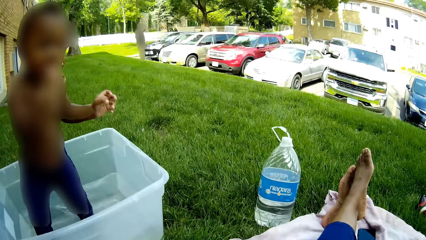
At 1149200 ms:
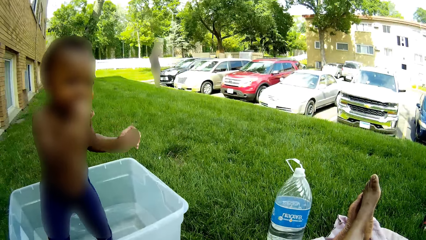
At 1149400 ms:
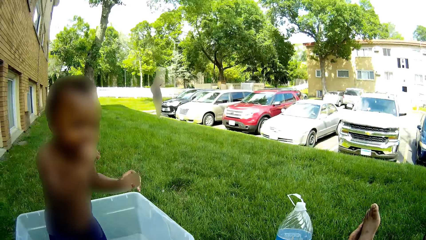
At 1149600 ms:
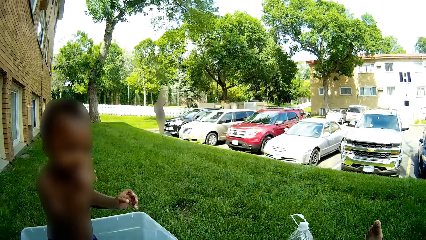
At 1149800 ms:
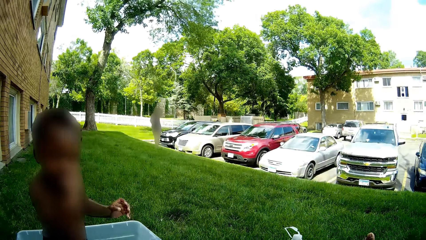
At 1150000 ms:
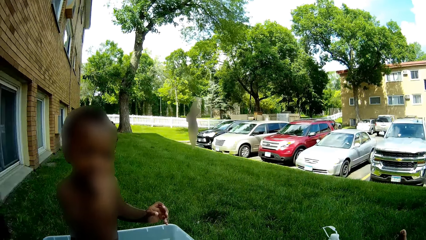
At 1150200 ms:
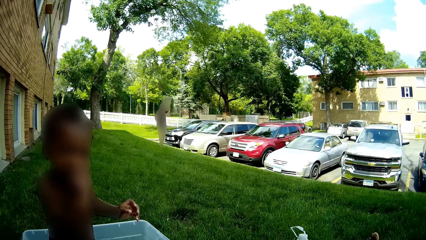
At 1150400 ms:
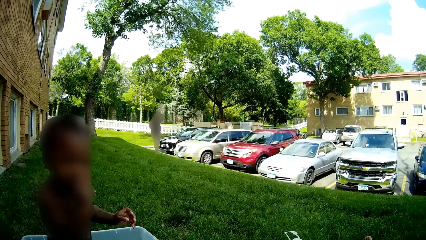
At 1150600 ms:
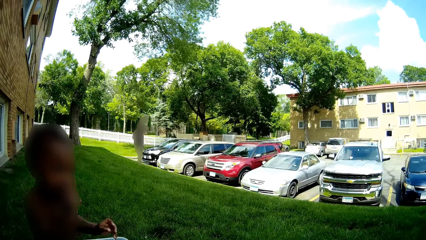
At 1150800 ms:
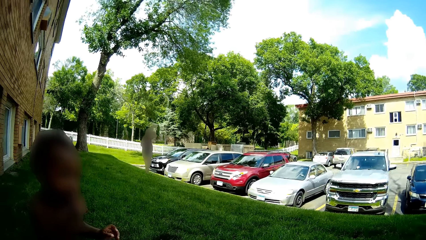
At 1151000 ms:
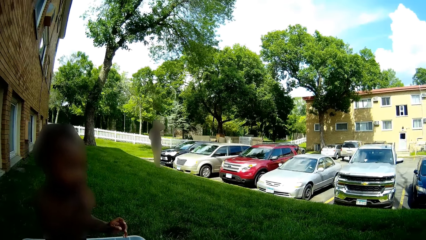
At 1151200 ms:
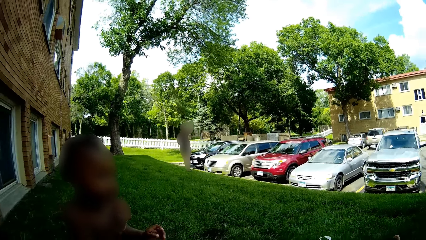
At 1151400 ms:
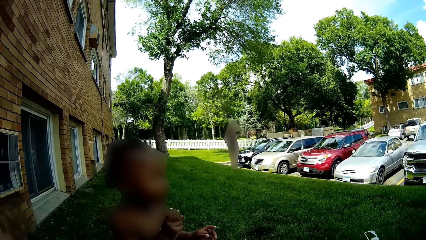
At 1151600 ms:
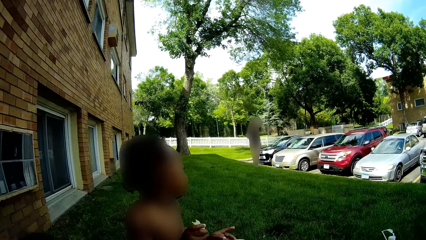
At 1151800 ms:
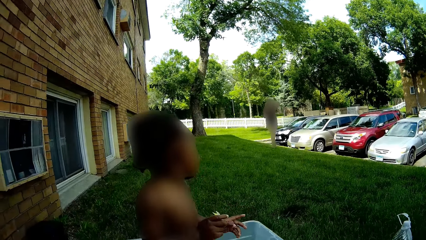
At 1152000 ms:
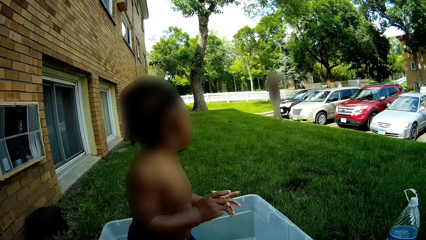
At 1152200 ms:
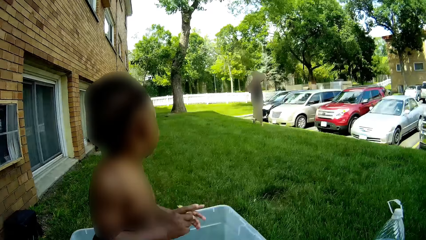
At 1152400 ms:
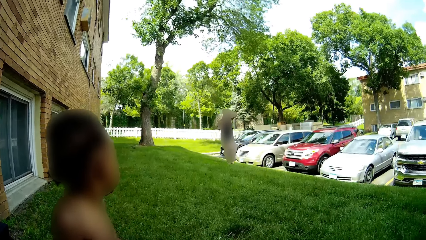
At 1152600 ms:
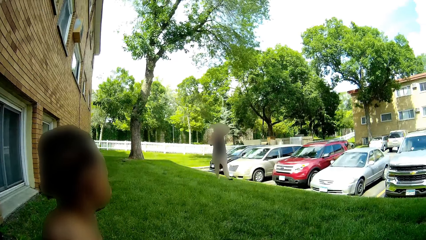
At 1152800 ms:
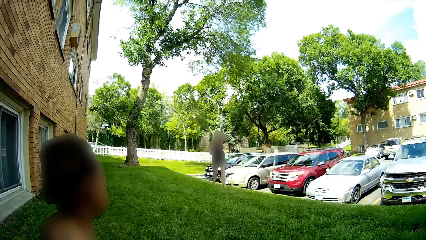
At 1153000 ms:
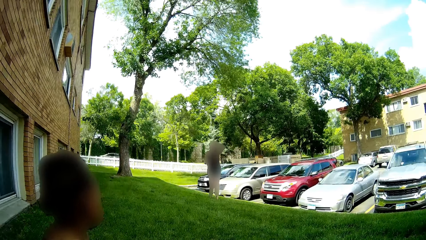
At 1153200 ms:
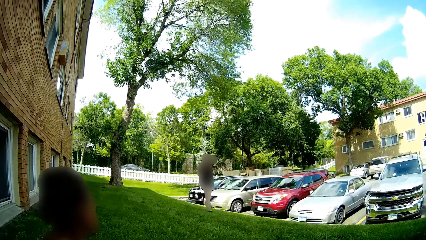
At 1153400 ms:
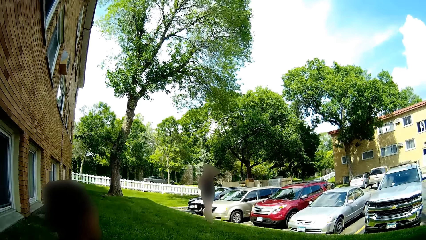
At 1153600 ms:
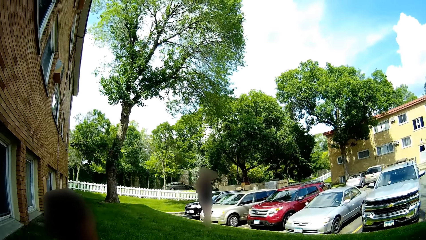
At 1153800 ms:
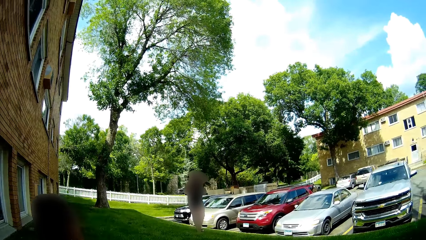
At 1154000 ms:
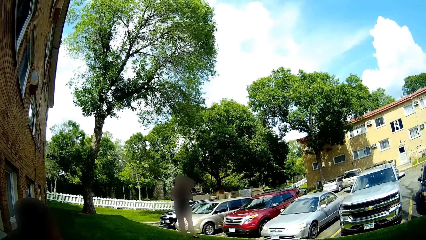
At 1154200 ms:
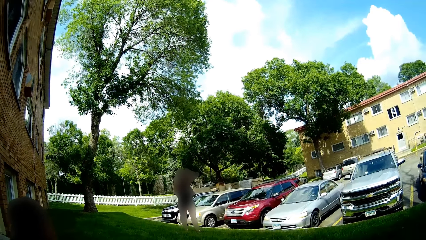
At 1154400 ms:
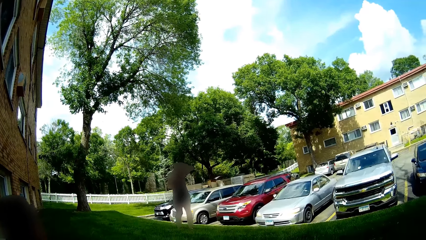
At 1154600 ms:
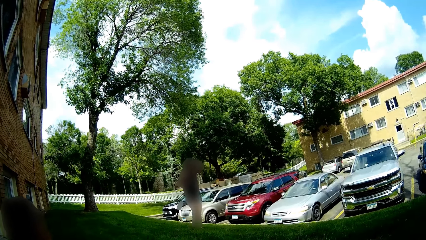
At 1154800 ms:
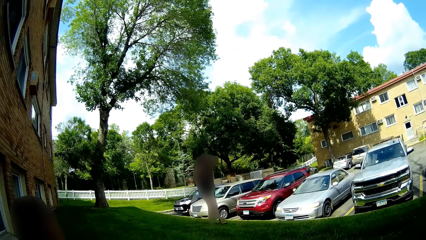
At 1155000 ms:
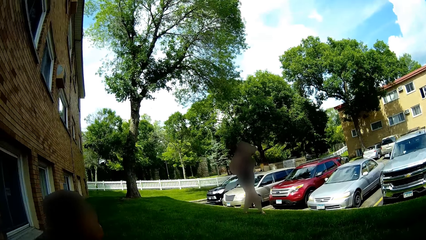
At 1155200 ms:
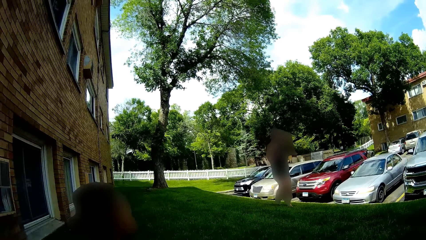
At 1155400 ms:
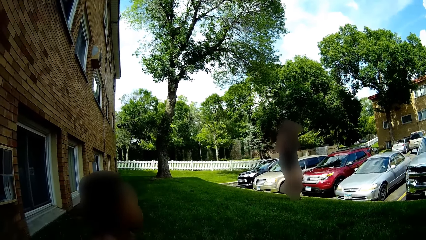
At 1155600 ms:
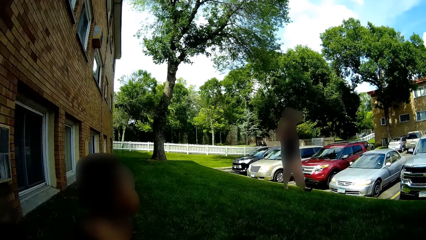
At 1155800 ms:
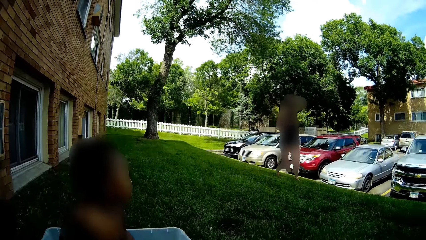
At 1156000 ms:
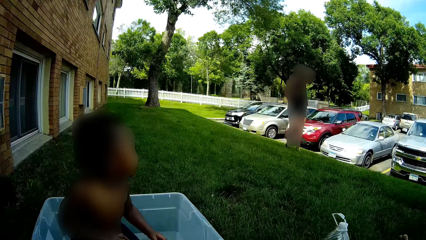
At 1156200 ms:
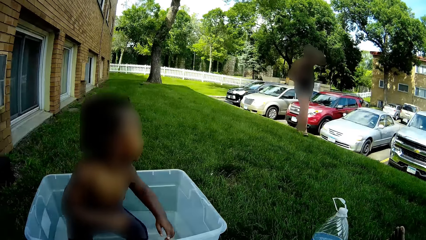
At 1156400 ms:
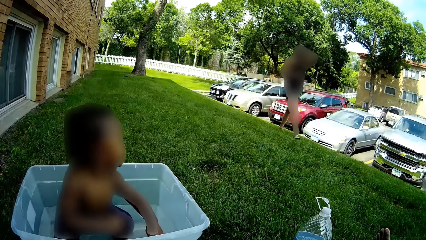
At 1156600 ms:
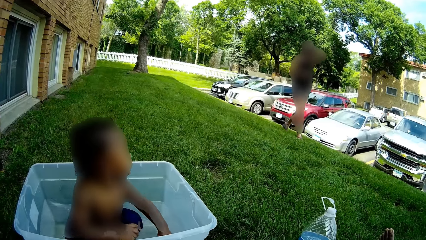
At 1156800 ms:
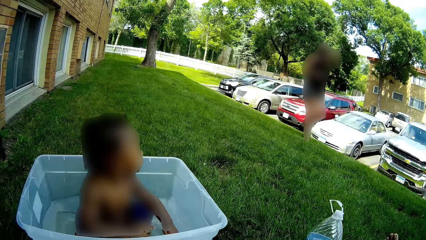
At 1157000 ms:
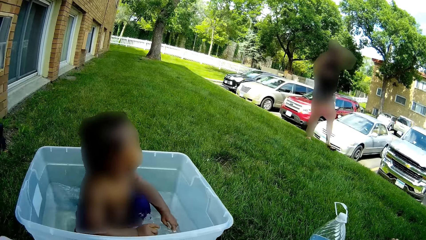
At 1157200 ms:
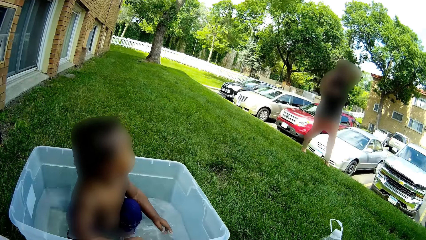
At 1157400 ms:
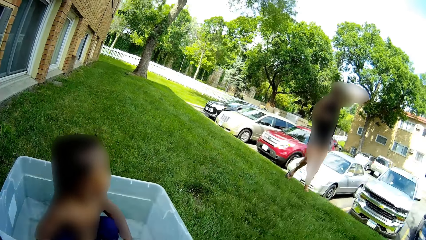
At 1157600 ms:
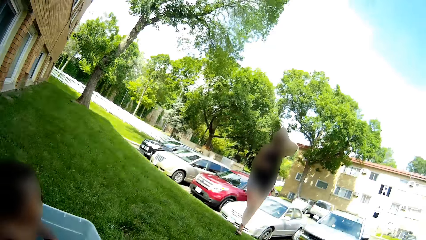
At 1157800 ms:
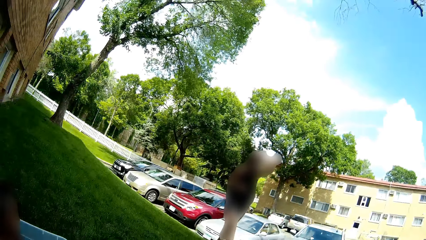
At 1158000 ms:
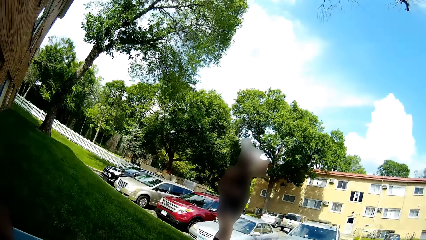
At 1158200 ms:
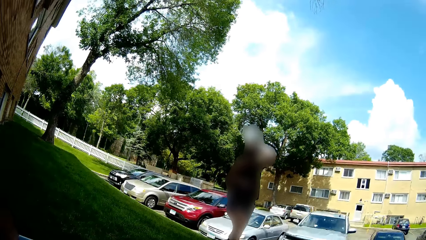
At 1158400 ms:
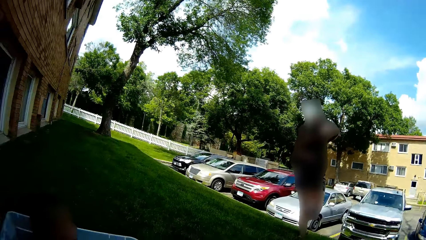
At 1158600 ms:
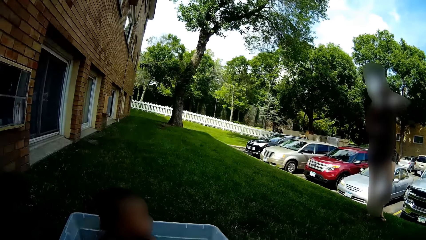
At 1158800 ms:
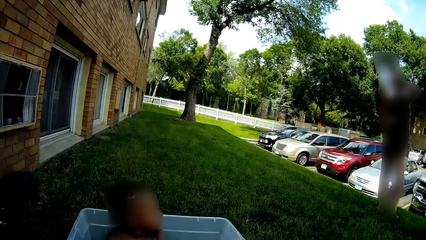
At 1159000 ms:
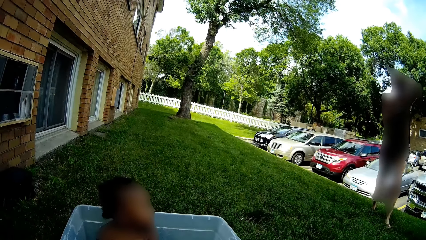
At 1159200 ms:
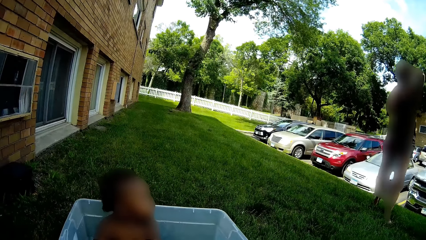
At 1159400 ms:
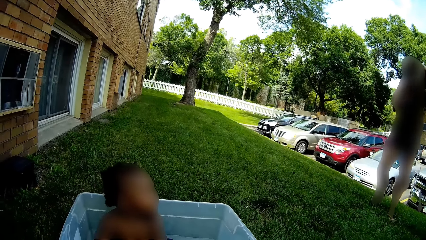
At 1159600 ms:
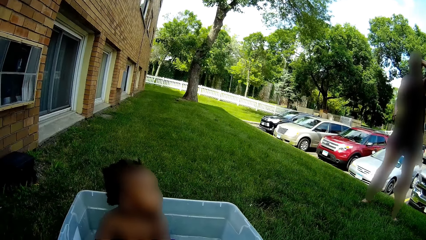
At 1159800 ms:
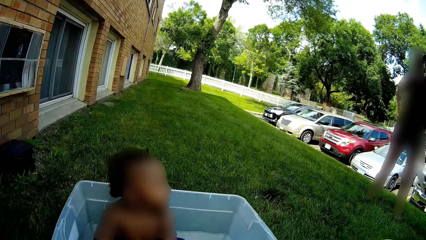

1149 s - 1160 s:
The boy stands in the basin. The camera wearer interacts with a woman. The woman walks towards the camera wearer and interacts with the camera wearer.

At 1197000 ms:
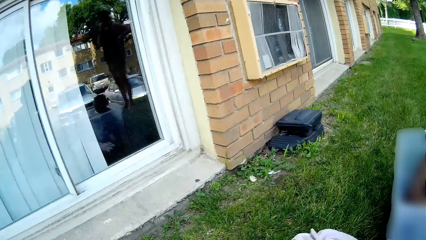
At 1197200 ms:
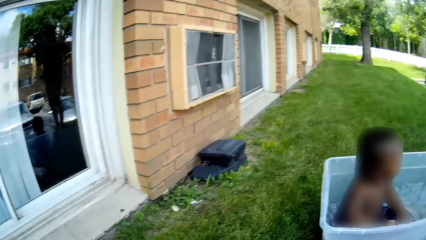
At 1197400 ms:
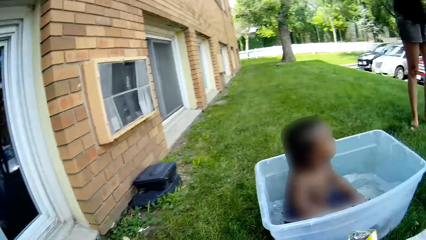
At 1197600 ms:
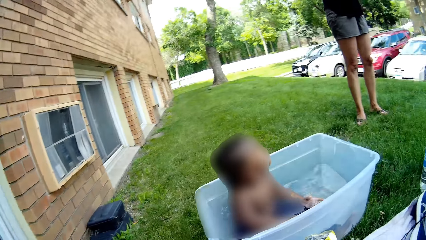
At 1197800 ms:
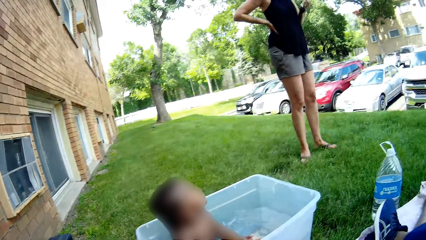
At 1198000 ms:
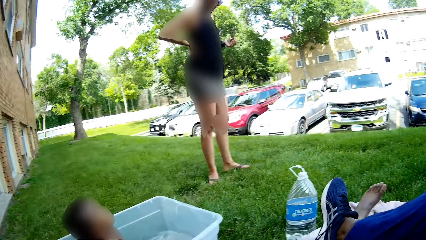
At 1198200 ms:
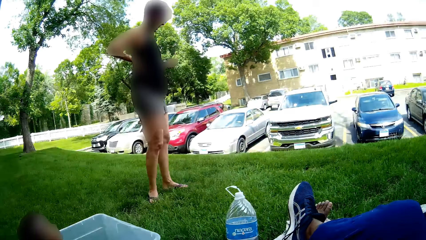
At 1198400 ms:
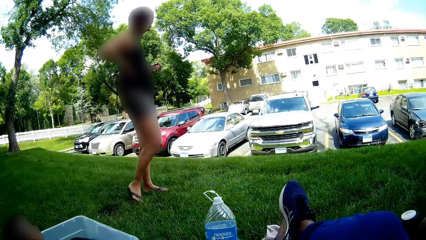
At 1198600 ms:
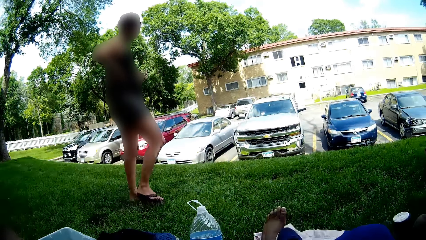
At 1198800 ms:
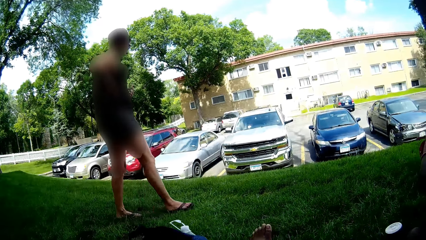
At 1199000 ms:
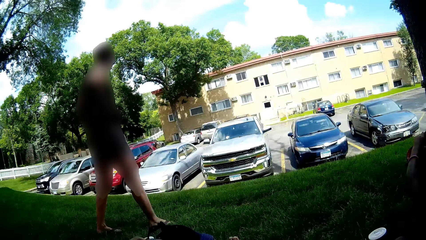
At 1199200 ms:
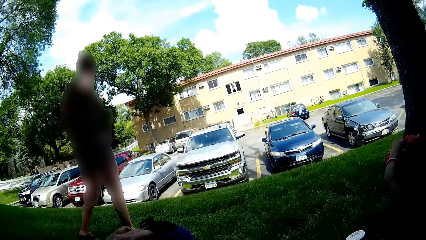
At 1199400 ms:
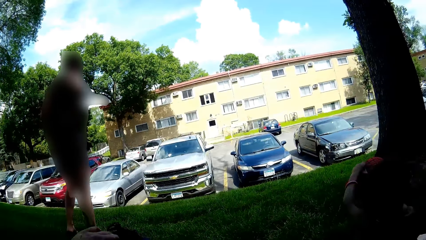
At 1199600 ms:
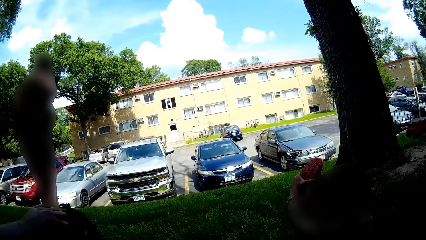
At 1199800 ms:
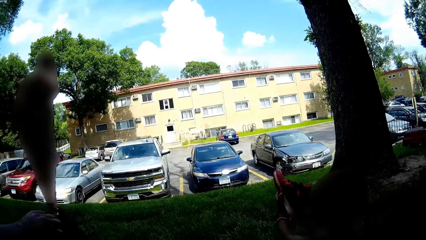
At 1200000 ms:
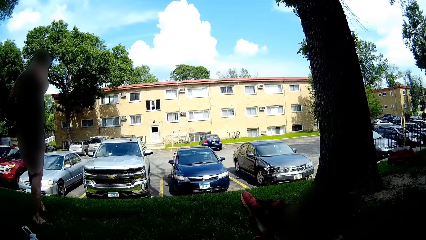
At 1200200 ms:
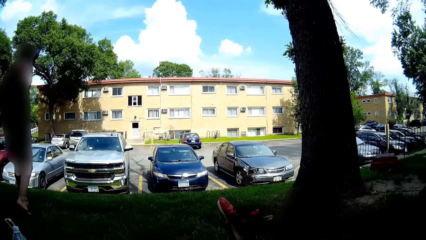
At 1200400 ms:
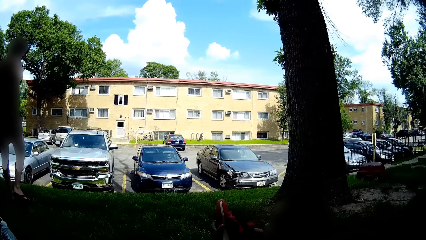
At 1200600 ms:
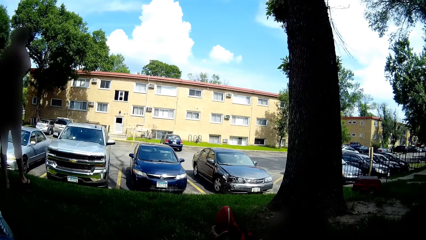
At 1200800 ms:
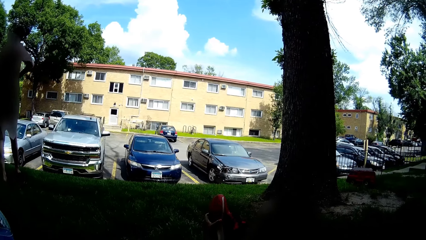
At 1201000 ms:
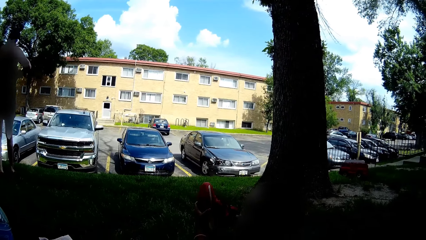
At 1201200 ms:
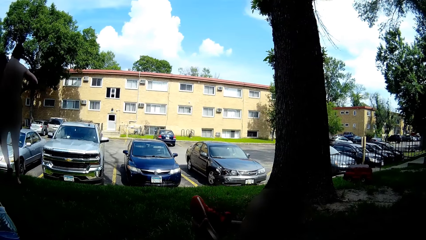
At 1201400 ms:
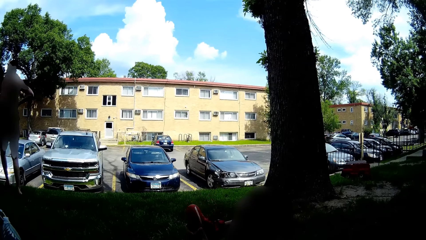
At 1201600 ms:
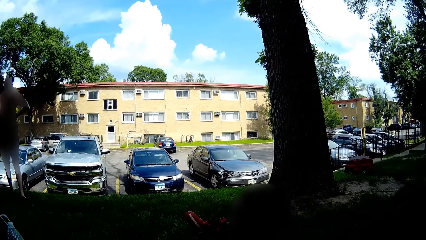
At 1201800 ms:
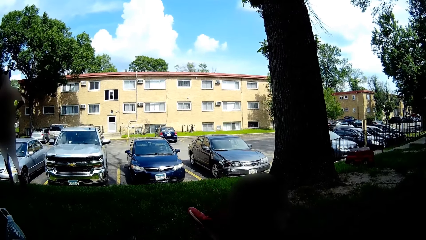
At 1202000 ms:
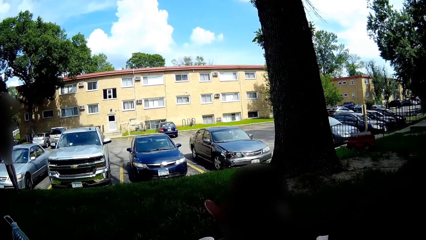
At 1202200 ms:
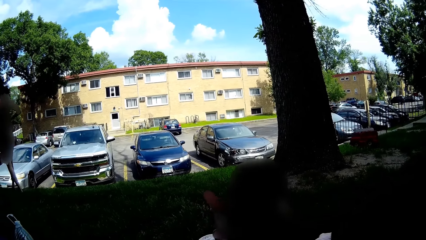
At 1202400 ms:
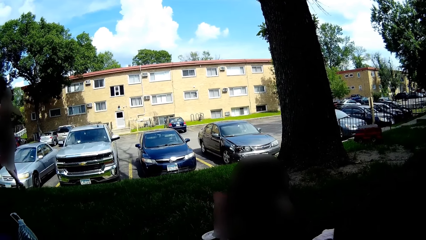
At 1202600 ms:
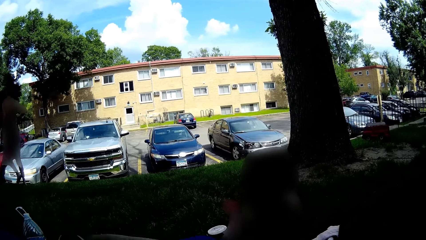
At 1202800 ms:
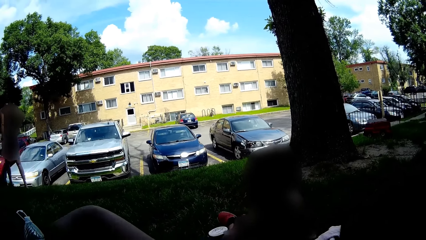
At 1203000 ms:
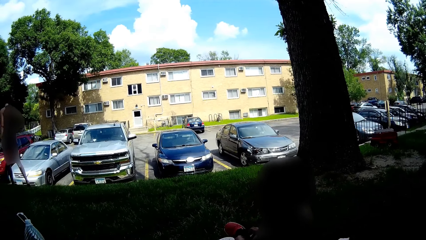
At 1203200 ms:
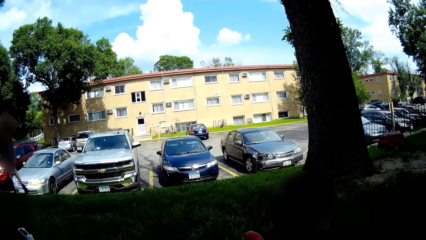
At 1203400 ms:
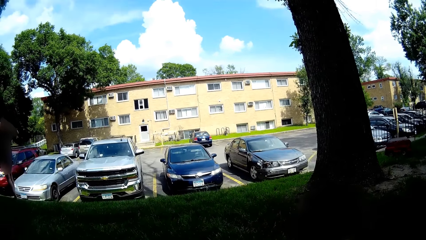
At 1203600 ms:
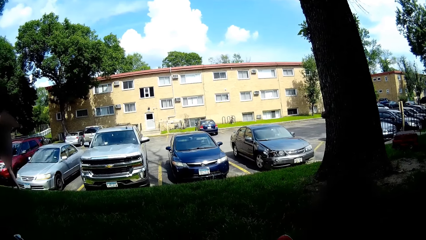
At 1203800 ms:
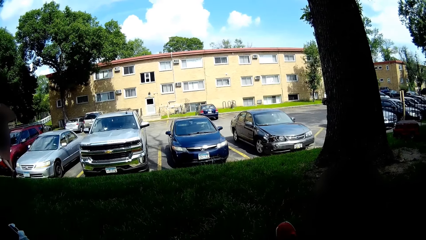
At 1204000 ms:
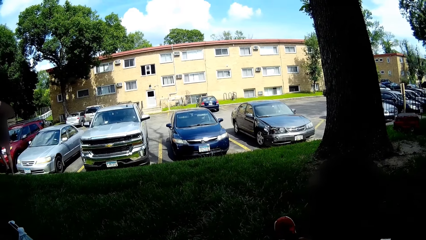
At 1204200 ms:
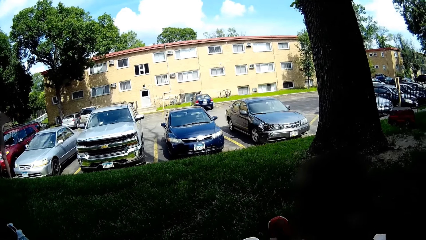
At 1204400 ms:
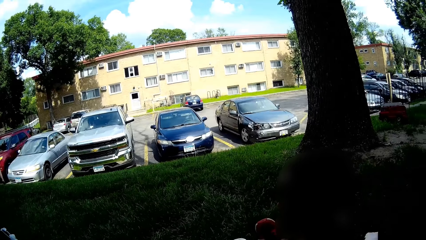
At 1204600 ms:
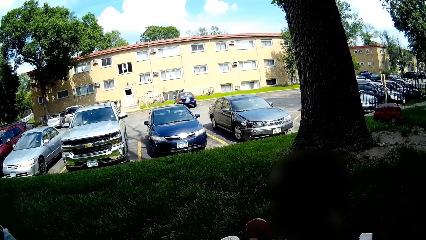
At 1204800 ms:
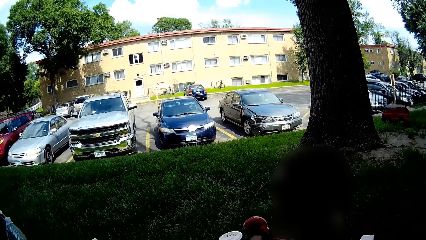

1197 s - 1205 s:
The woman walks towards a black car. The camera wearer interacts with the boy. They interact with kids.
